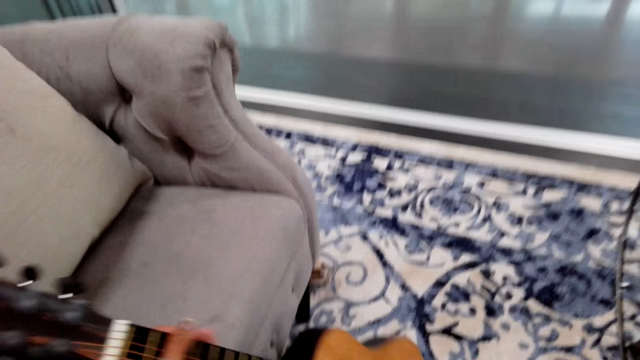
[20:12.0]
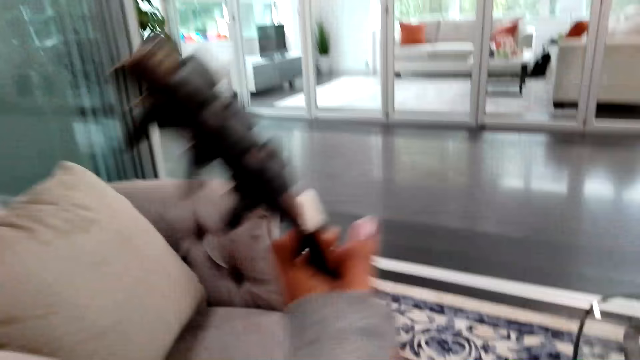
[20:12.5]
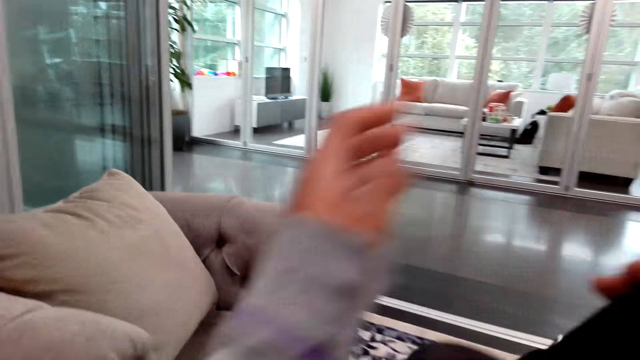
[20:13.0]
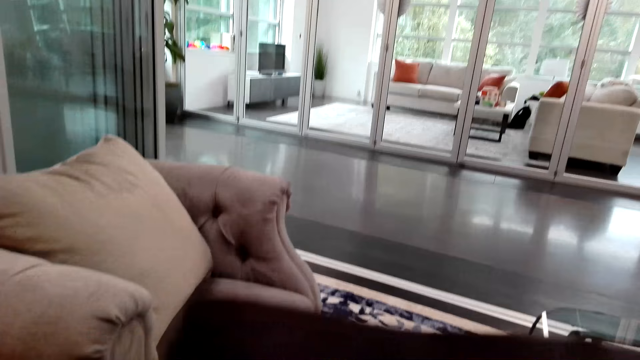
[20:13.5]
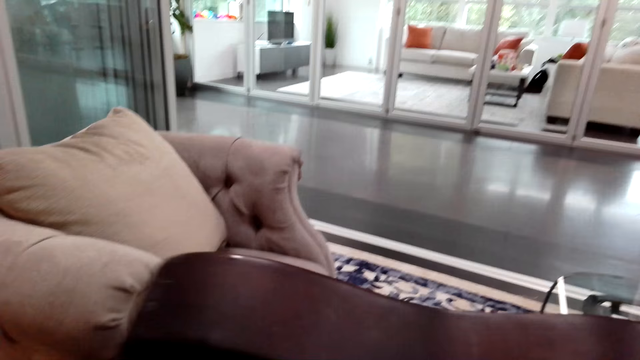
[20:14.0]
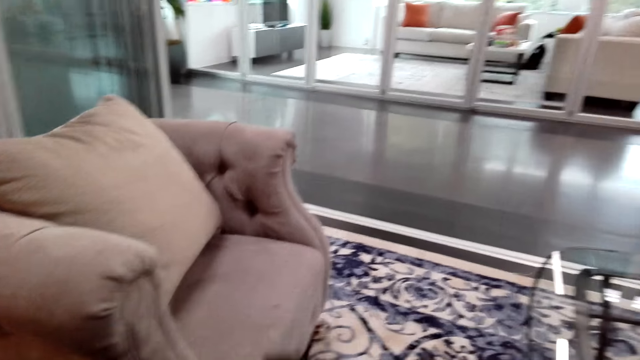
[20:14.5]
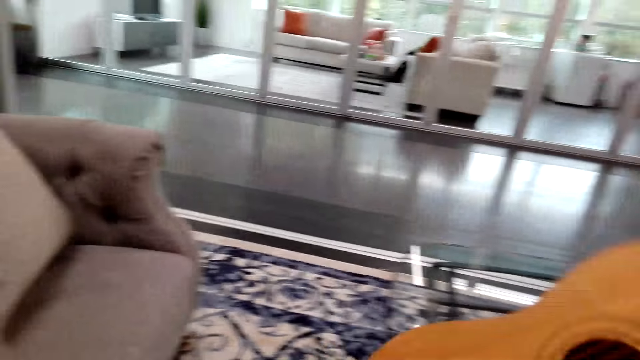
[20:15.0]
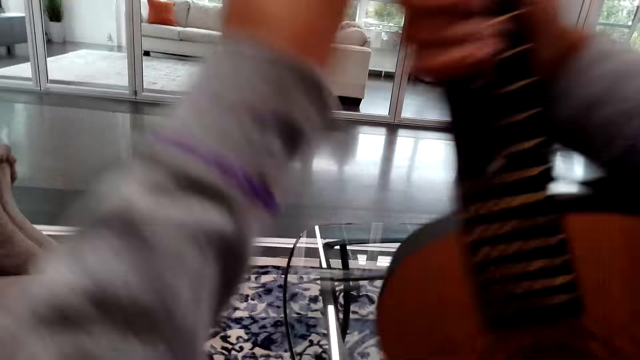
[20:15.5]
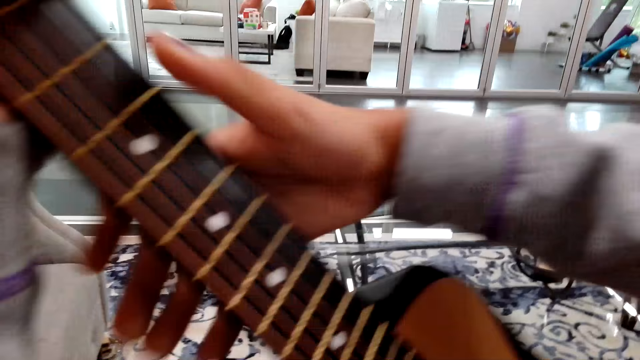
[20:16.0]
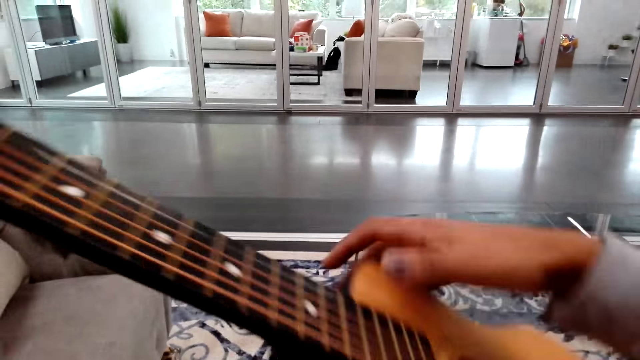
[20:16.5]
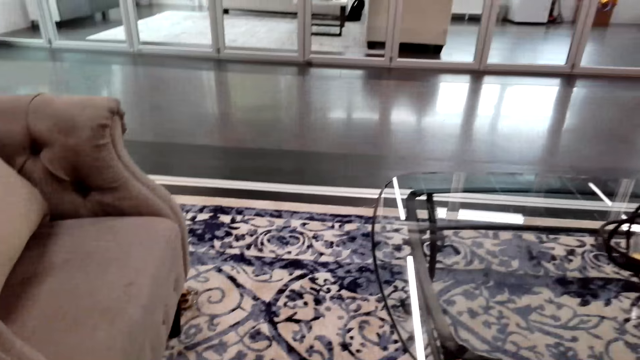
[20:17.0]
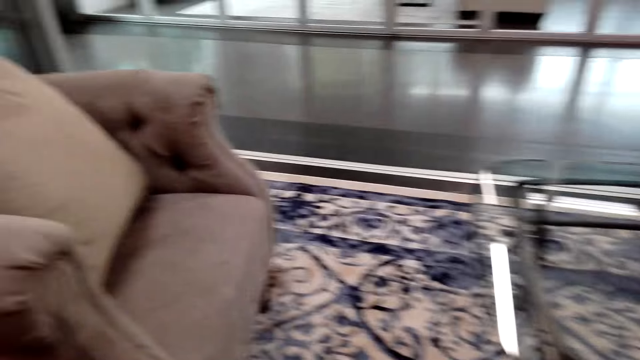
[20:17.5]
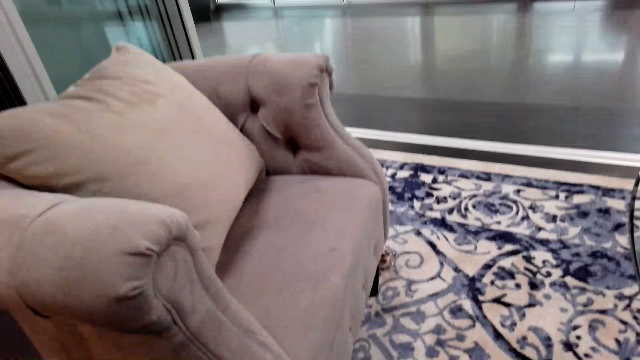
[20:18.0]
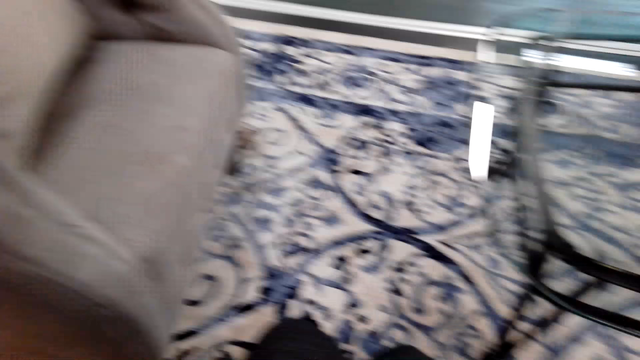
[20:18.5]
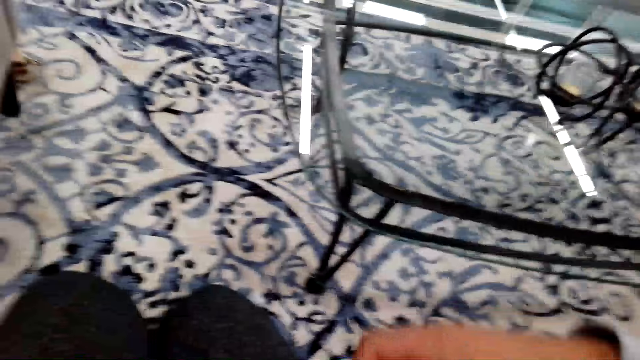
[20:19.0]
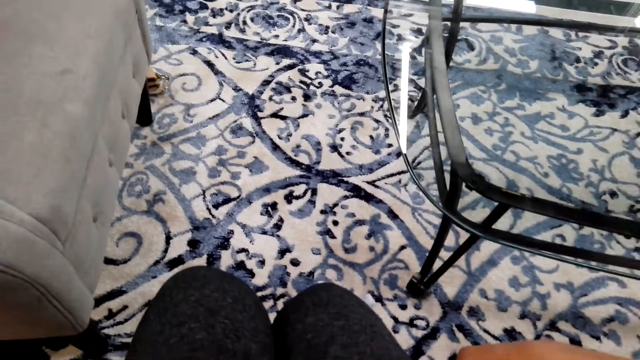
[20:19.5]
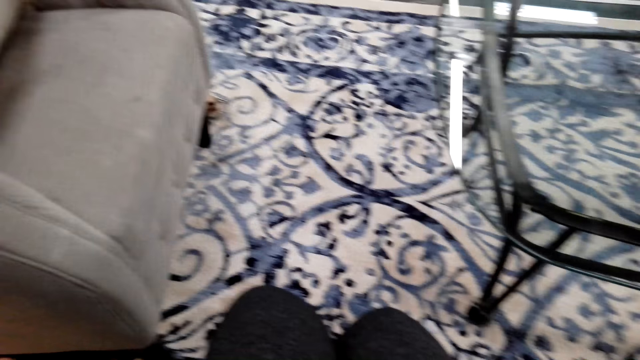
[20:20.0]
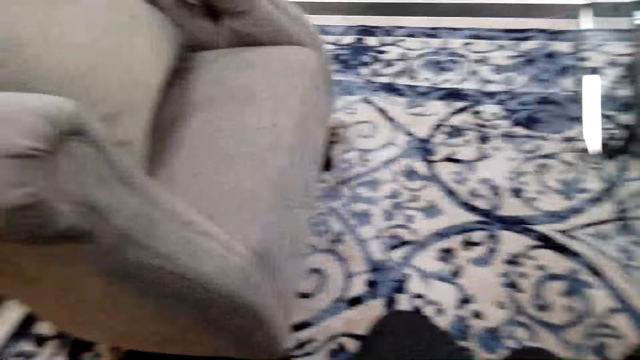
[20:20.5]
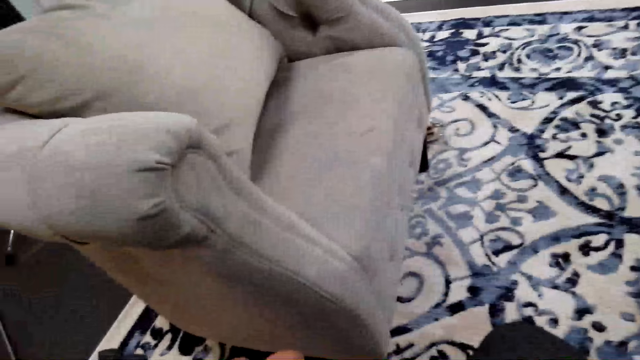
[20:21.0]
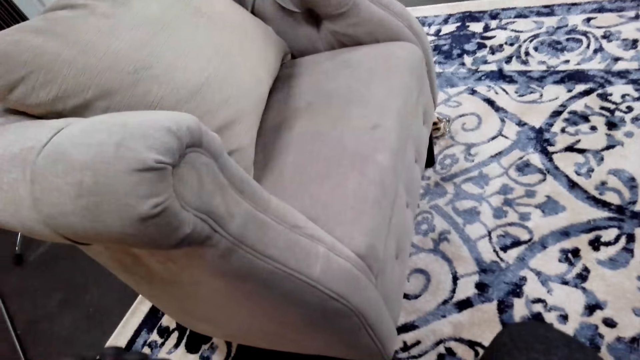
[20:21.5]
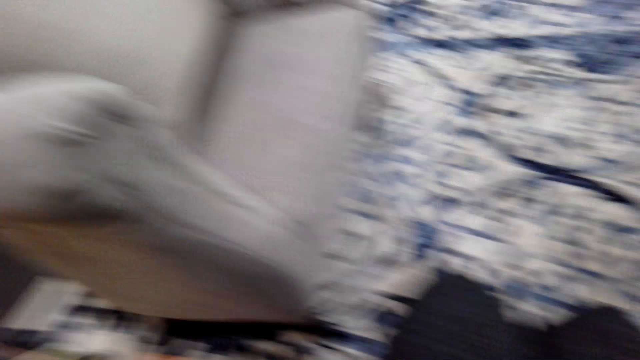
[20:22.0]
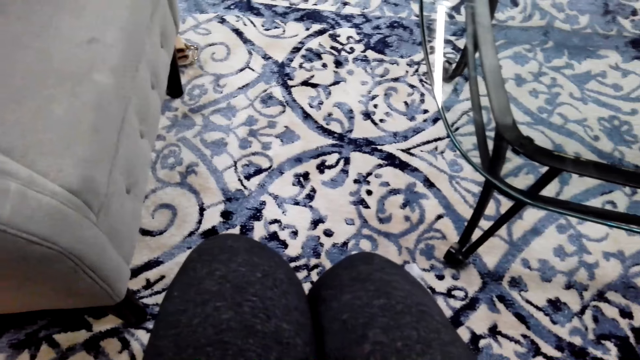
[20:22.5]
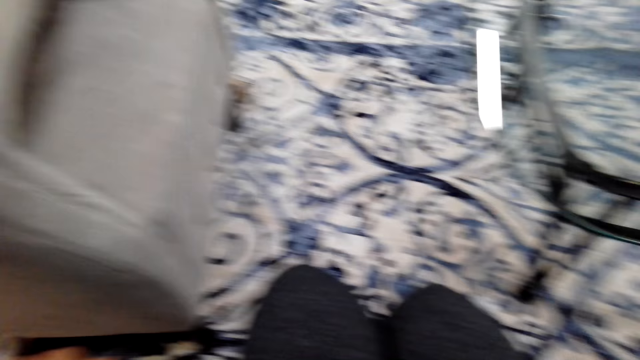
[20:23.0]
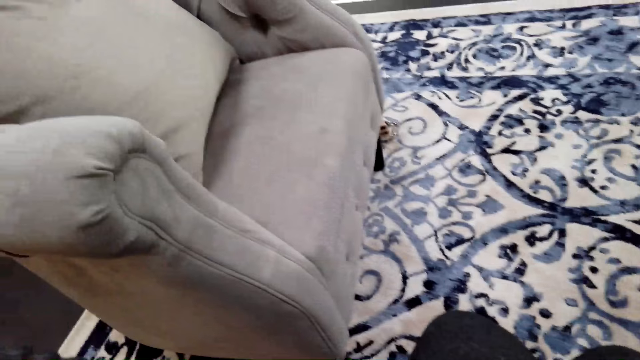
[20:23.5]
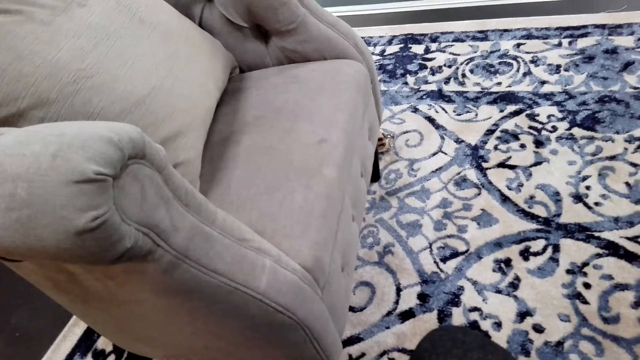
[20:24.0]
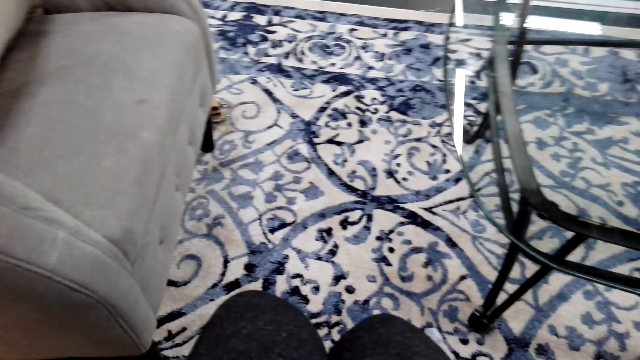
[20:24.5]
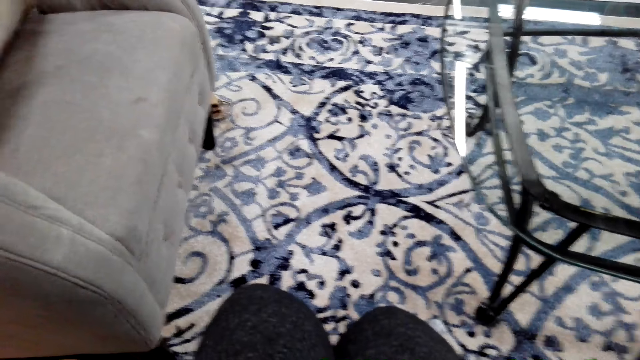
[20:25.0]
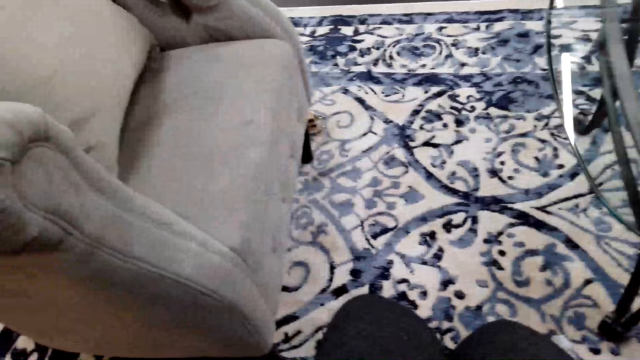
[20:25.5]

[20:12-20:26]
The camera wearer lifts a guitar. She holds the guitar with her right hand. She turns the guitar. She looks around the room. She plays the guitar.

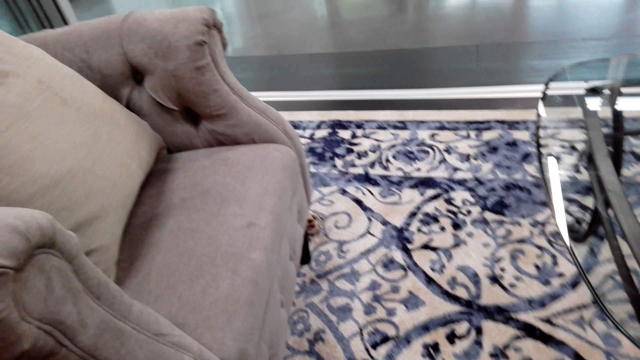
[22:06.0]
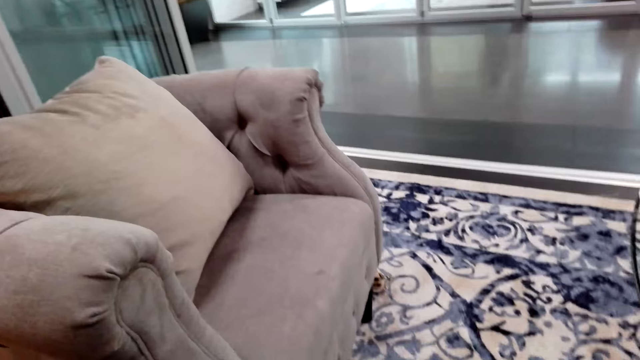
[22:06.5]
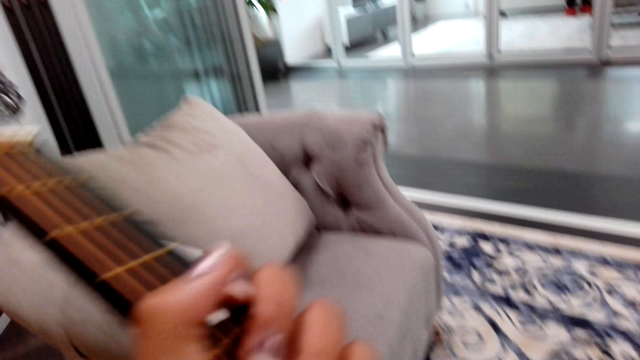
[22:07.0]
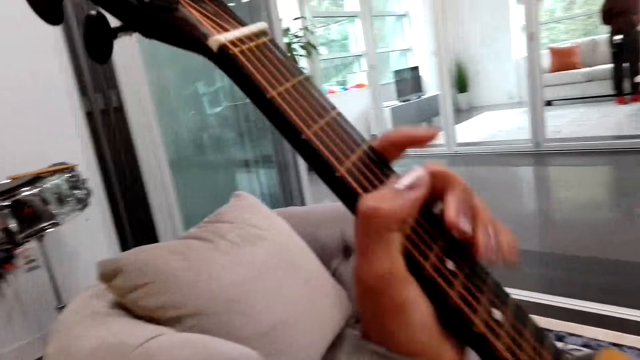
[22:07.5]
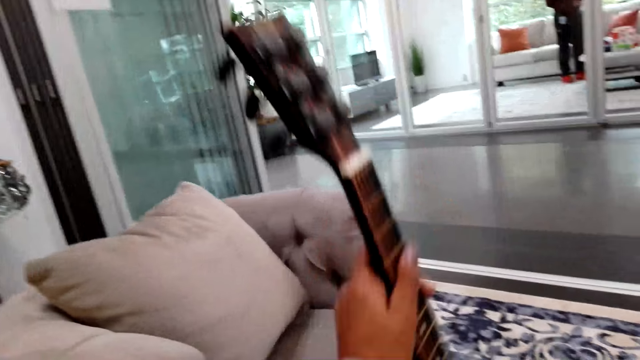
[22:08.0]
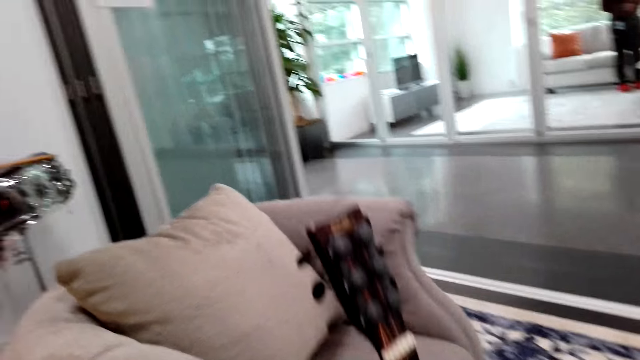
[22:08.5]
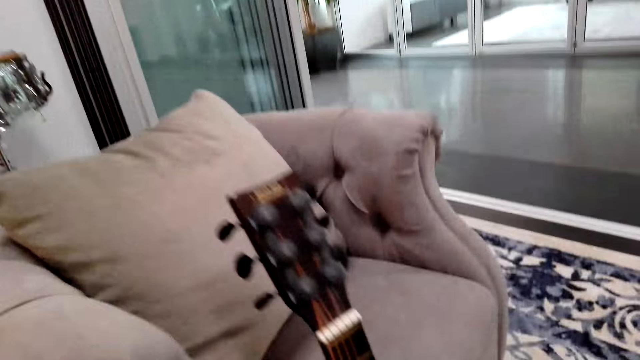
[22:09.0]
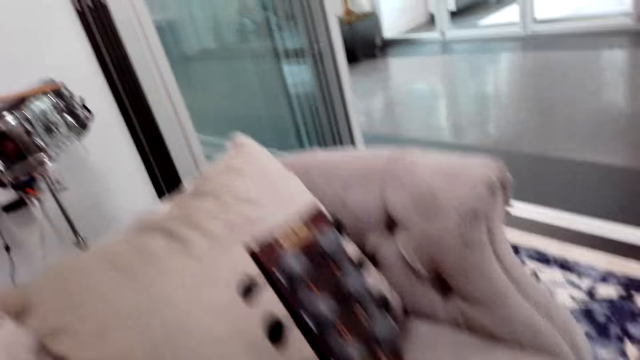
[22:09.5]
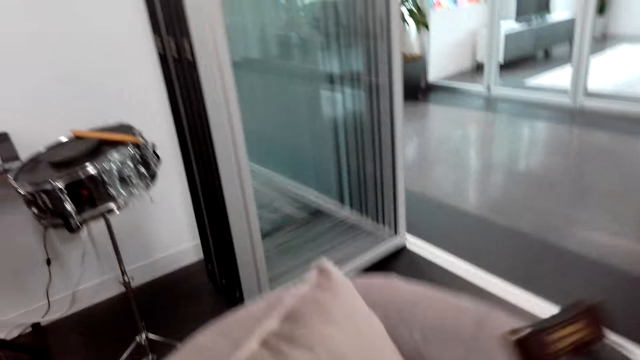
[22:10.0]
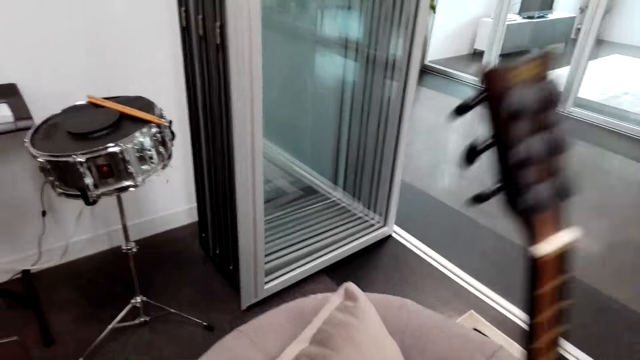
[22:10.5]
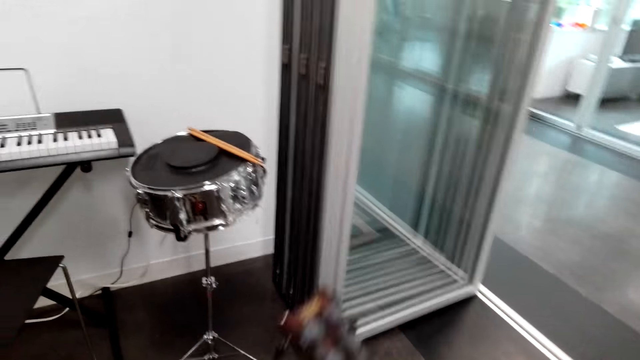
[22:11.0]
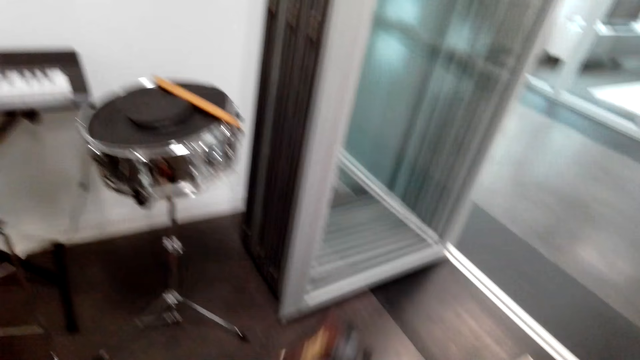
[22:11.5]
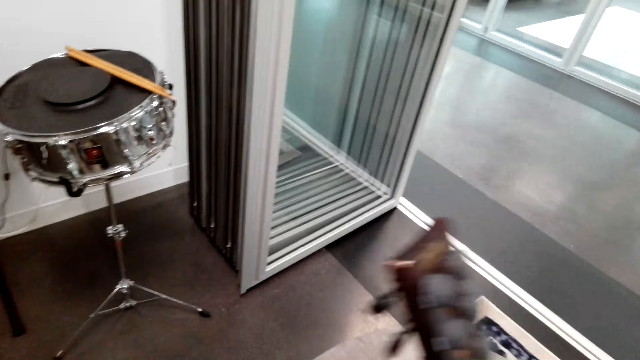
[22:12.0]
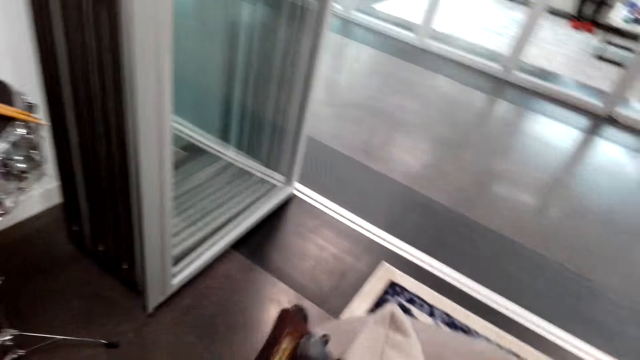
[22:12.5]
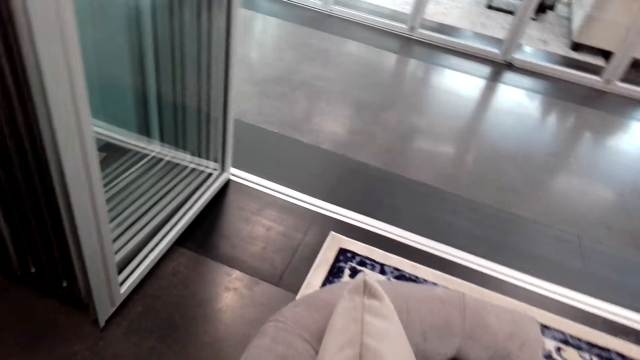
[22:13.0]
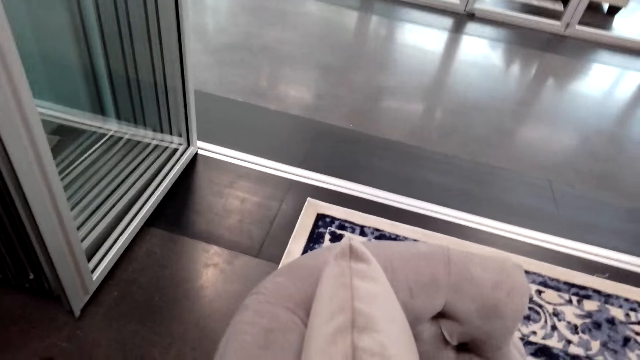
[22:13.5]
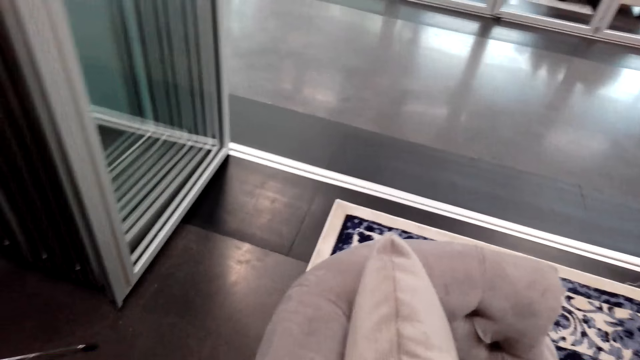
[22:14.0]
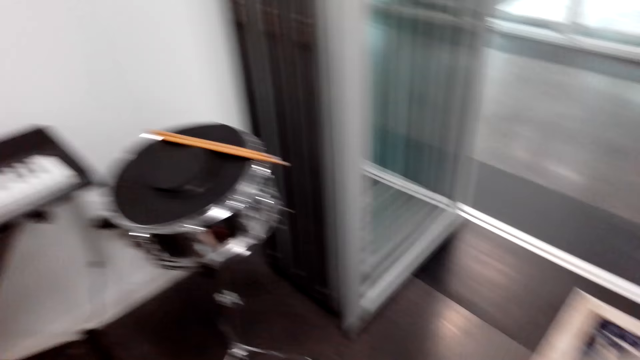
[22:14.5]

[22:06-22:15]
The camera wearer lifts a guitar. They put the guitar on the couch beside a chair.
